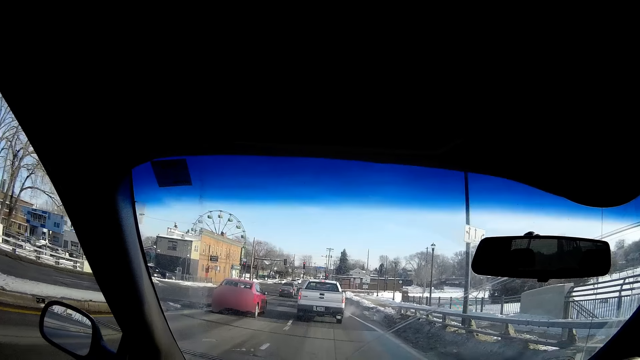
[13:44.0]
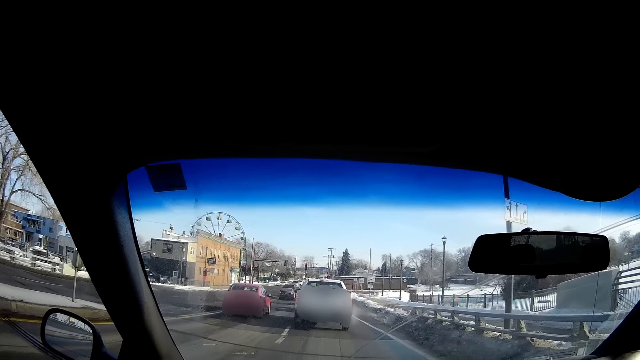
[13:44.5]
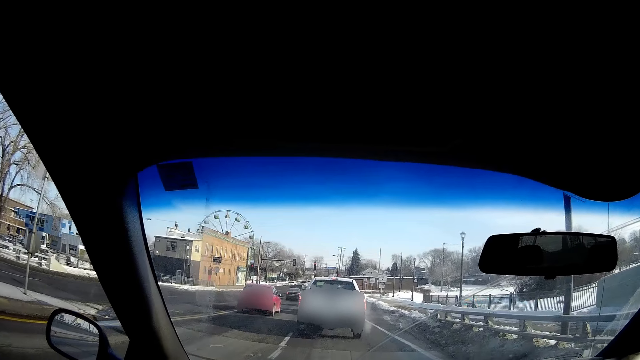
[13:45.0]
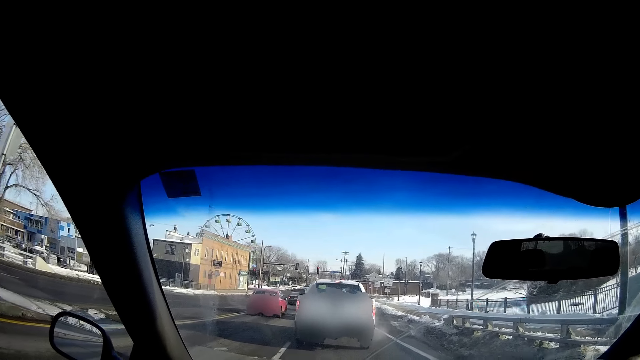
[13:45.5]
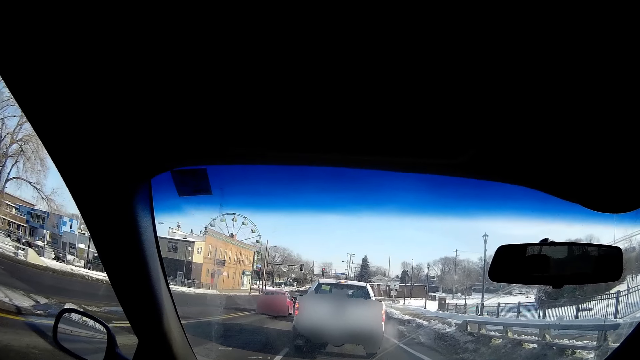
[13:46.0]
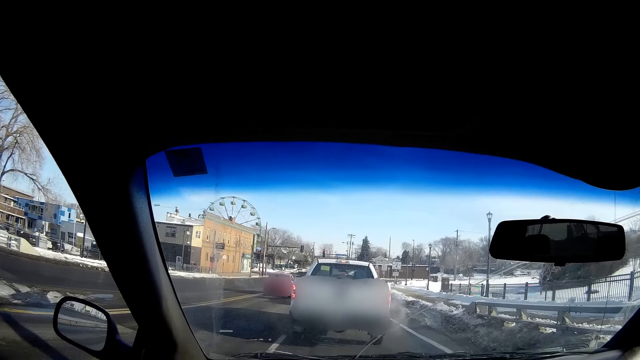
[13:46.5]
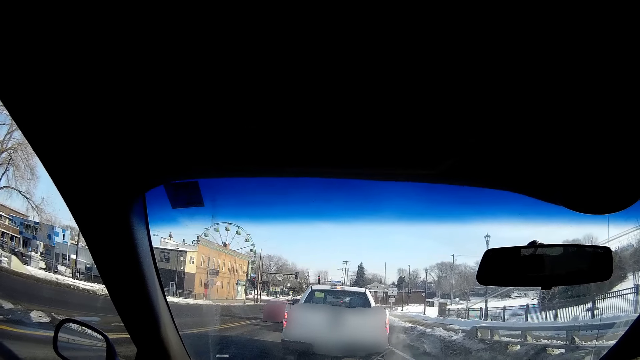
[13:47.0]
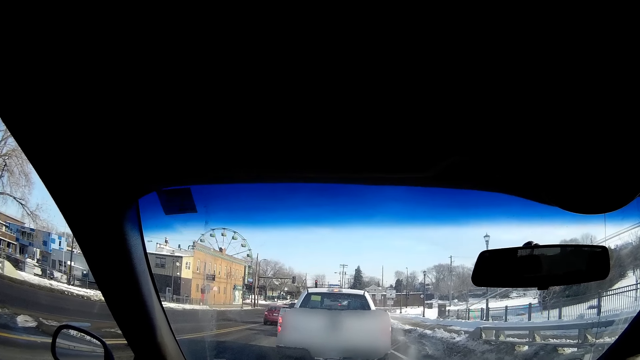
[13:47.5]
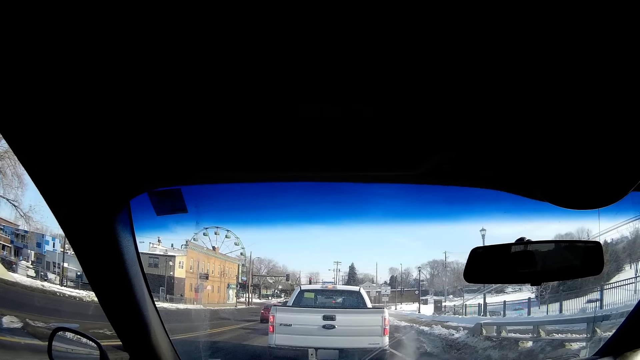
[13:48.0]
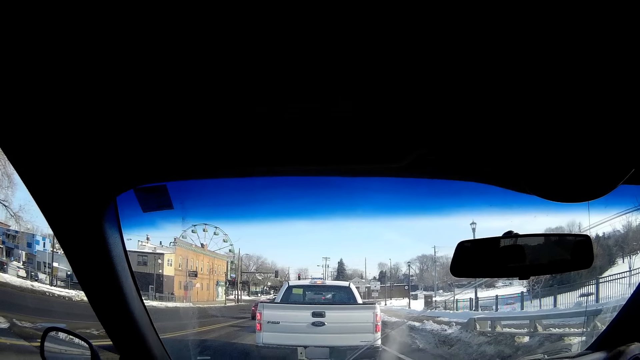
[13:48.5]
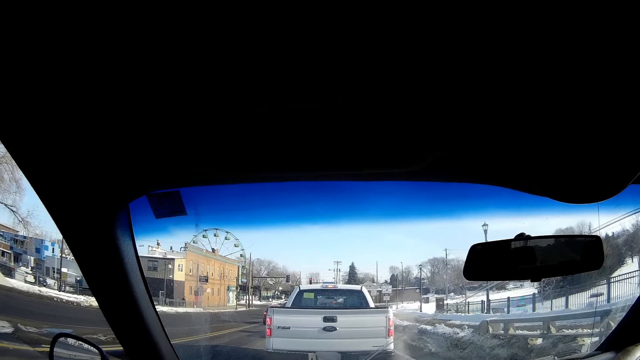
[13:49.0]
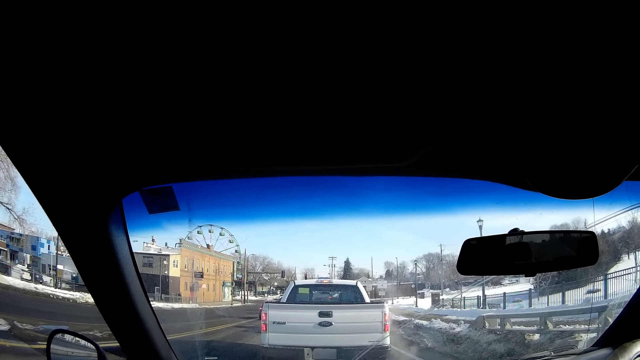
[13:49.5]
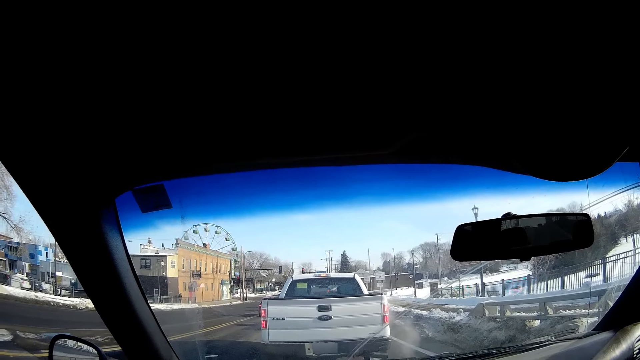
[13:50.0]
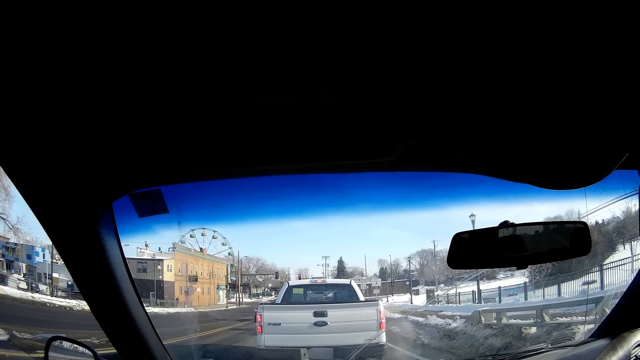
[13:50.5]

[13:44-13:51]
The camera wearer stops behind a white pickup van.

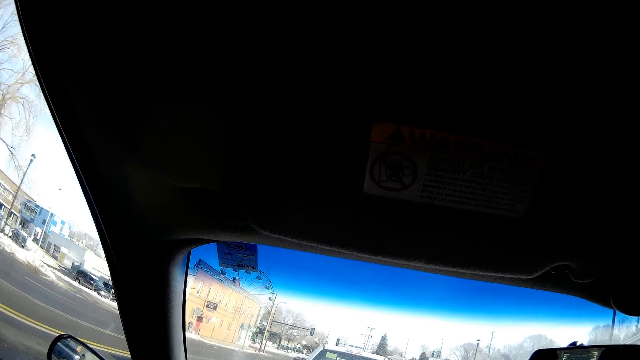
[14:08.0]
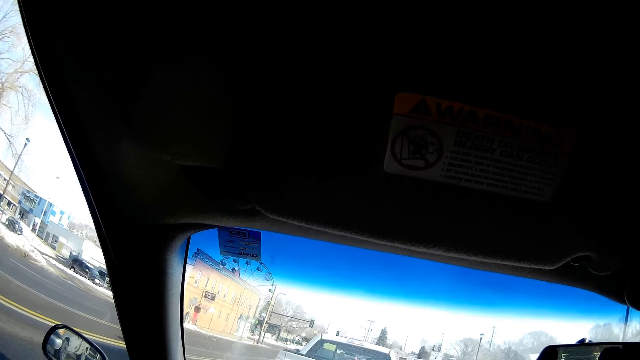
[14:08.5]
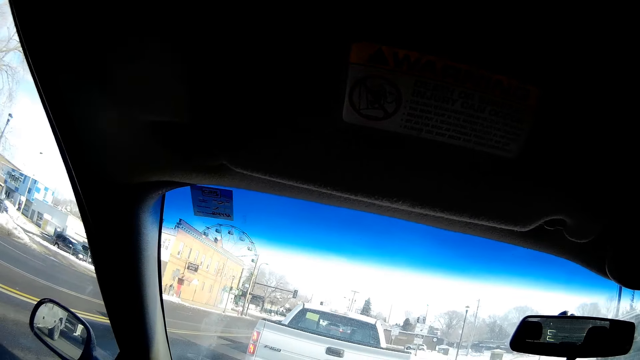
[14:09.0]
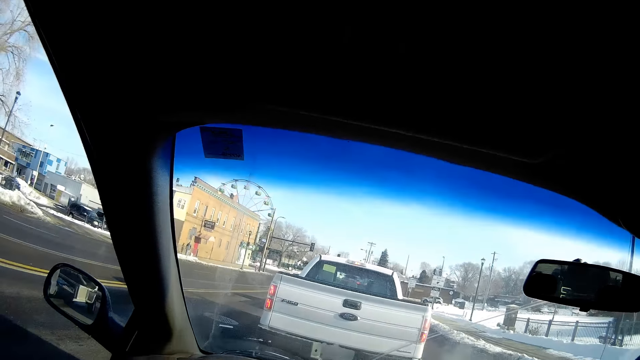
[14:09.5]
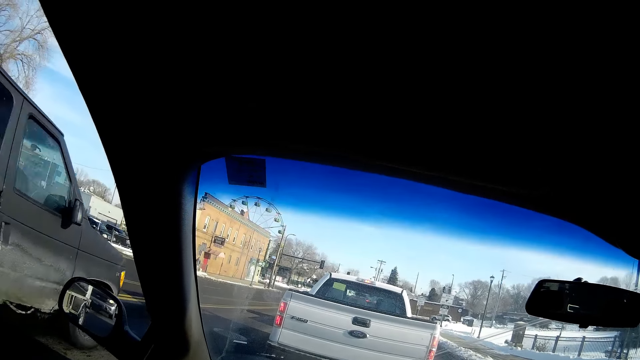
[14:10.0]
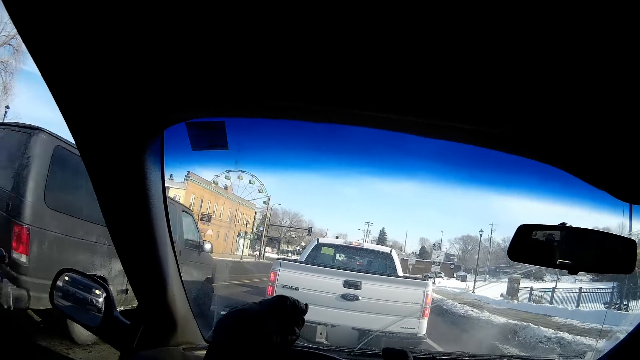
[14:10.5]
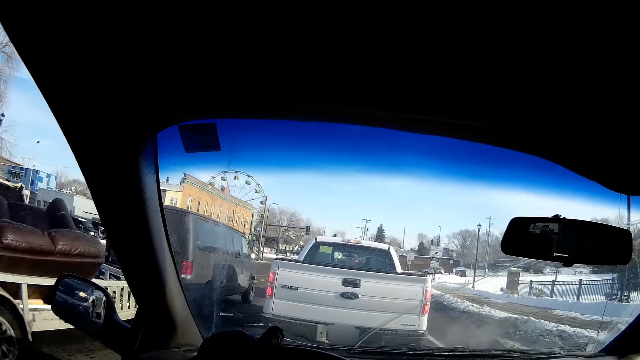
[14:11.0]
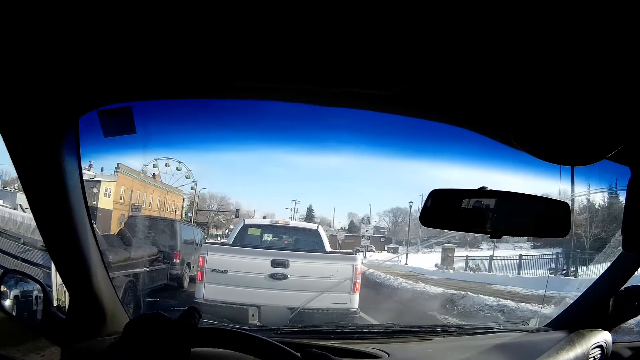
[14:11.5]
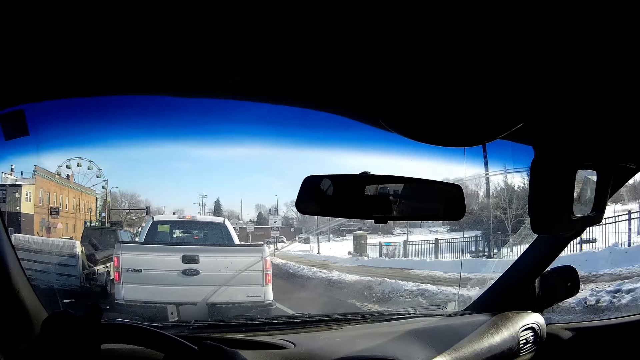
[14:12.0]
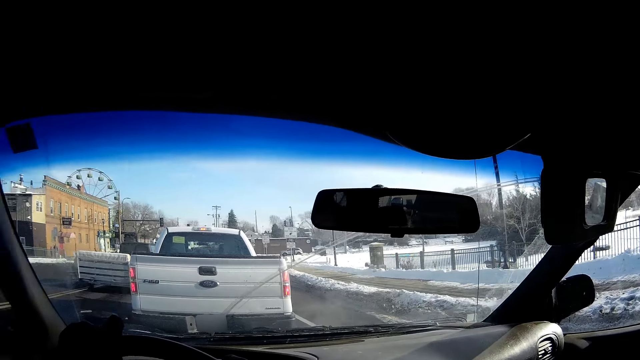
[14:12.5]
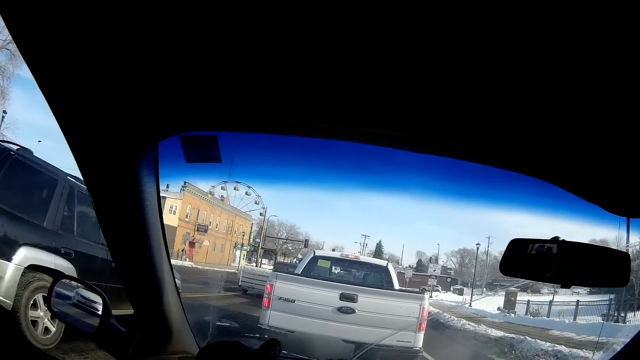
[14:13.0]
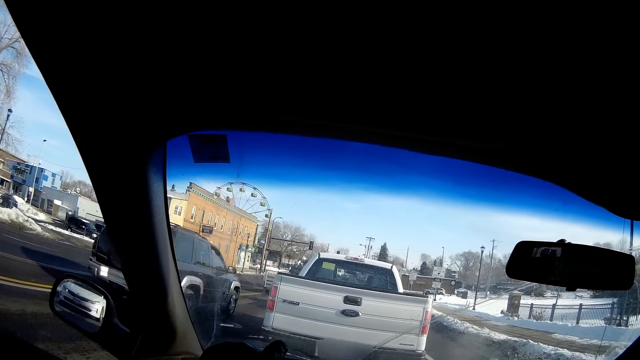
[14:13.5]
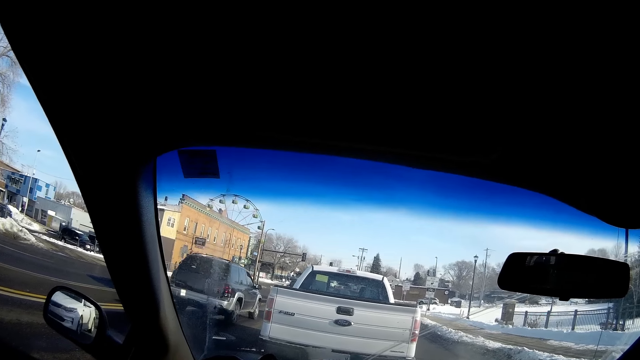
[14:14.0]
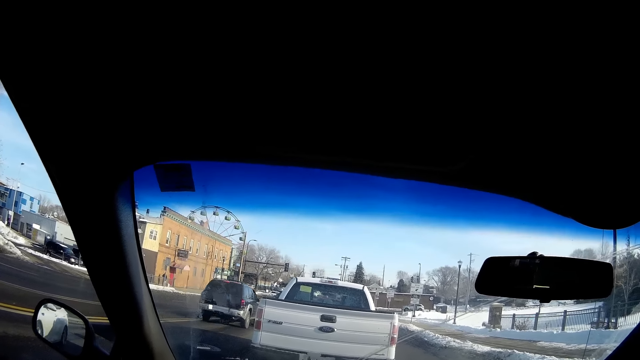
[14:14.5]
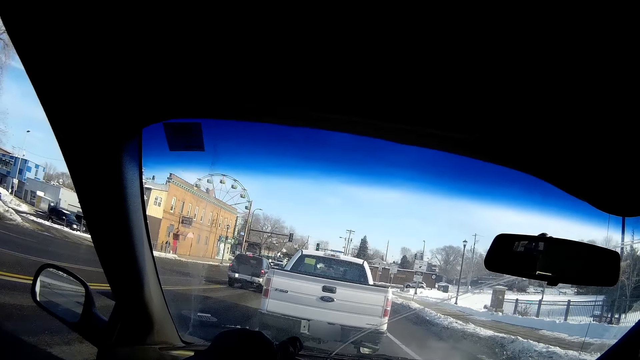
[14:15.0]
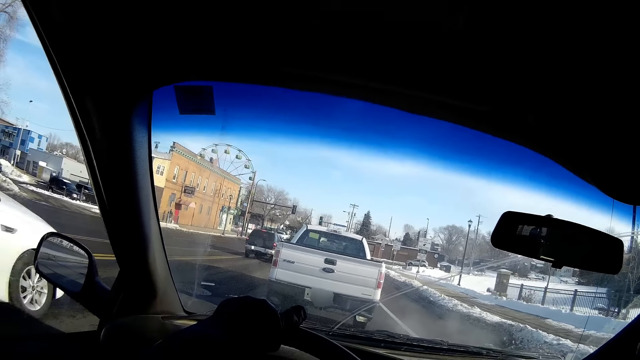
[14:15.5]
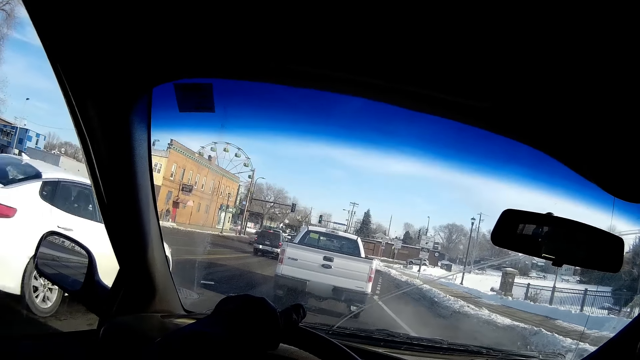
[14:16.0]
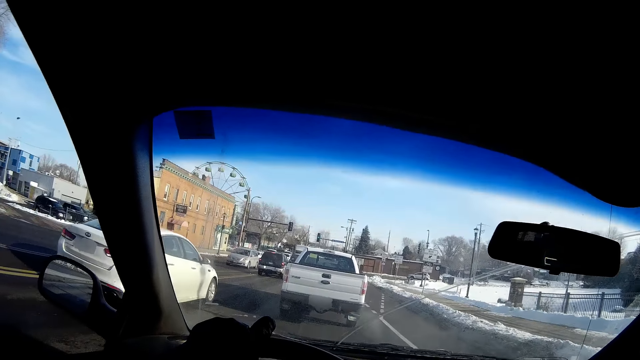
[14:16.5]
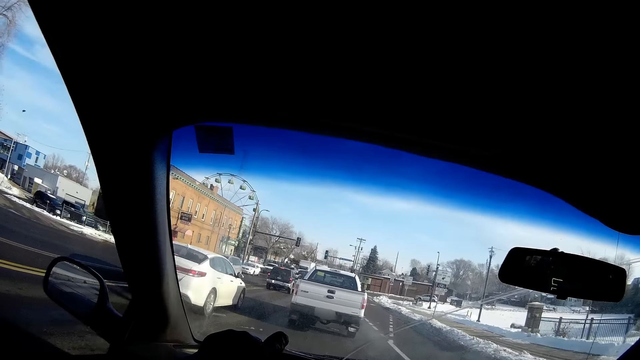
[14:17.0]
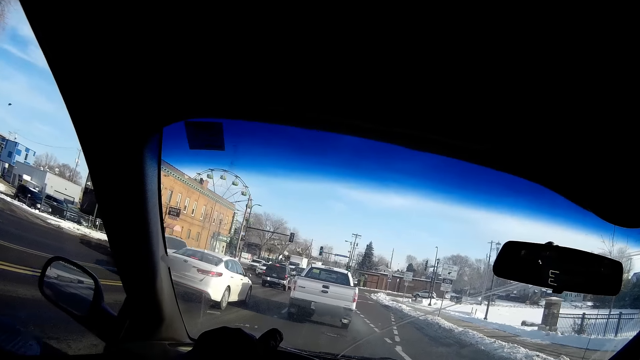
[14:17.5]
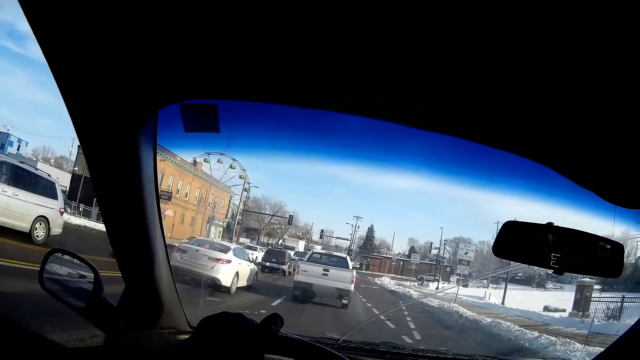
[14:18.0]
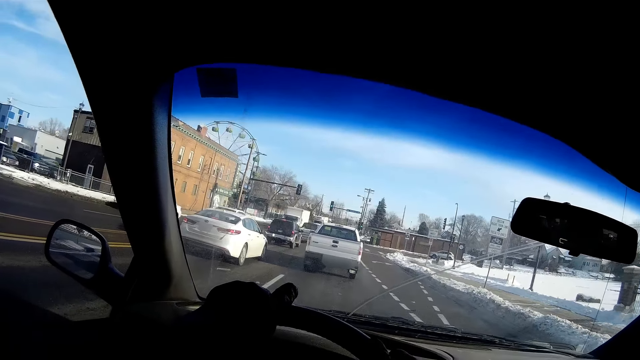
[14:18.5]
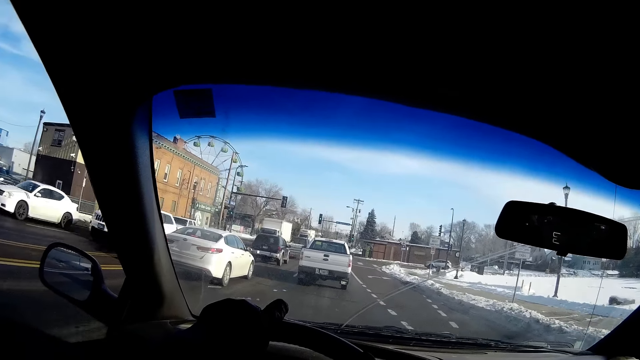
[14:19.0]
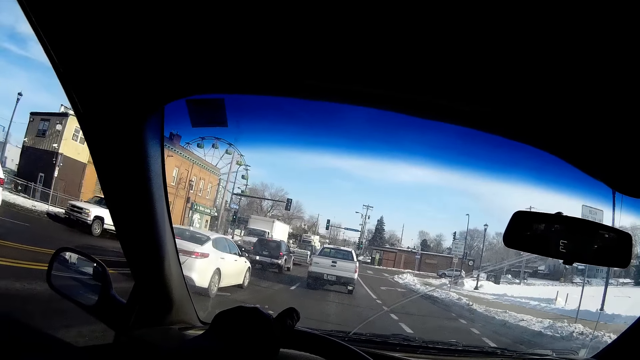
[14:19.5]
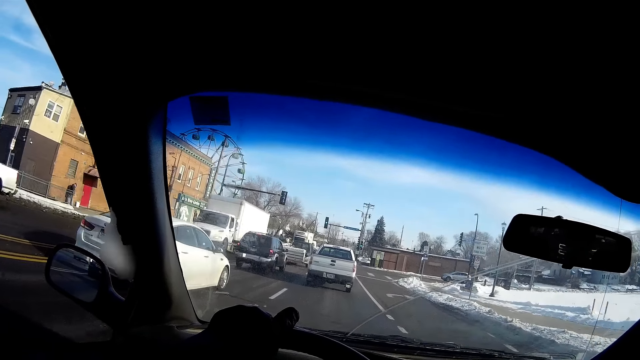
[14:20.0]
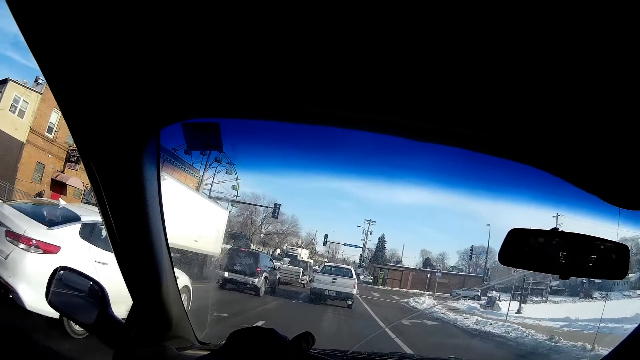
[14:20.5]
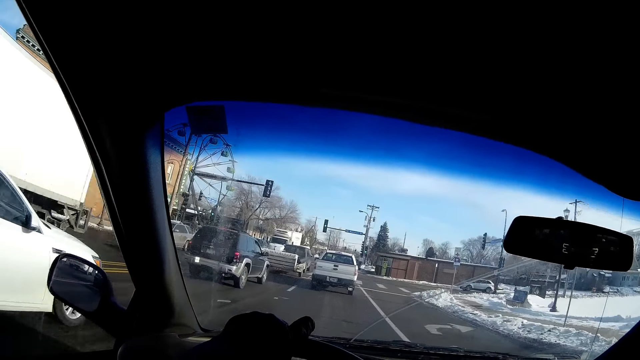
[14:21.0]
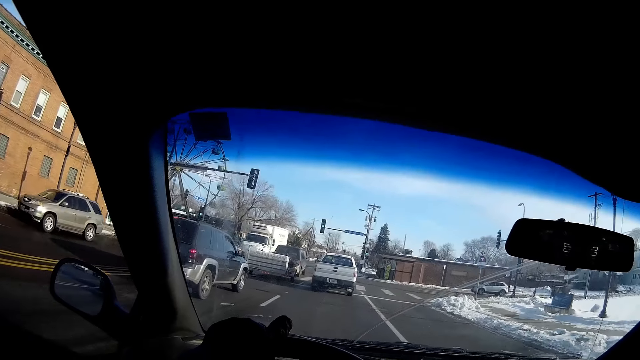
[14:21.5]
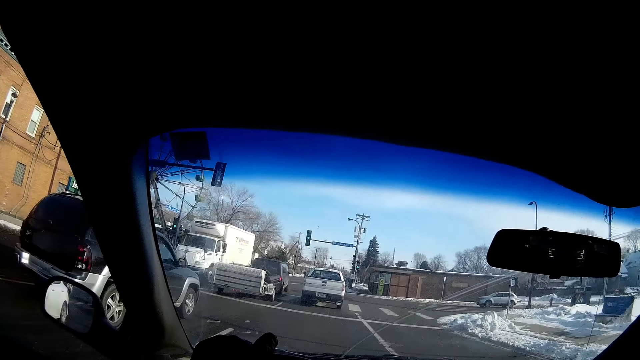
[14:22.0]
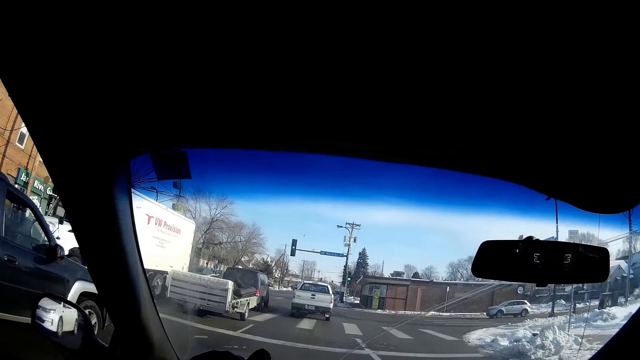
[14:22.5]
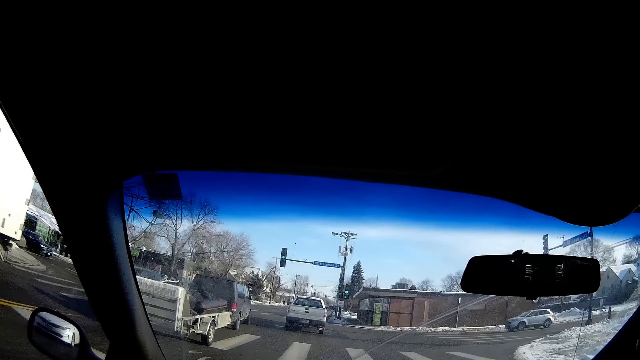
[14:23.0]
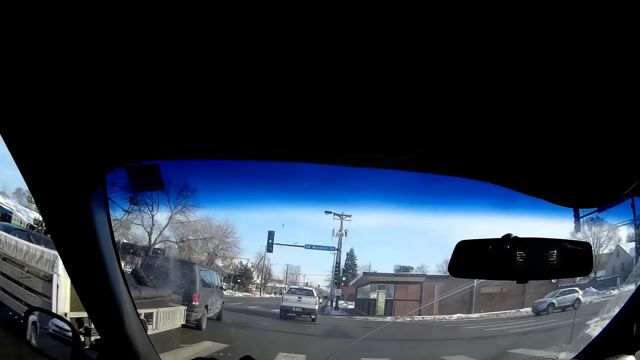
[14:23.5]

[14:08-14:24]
A grey van drives past the camera wearer. An SUV drives past the camera wearer. The white pickup van moves away from the camera wearer. A white saloon car drives past the camera wearer. The camera wearer drives with both her hands on the steering wheel. She drives past the white saloon car. She drives past the SUV.
